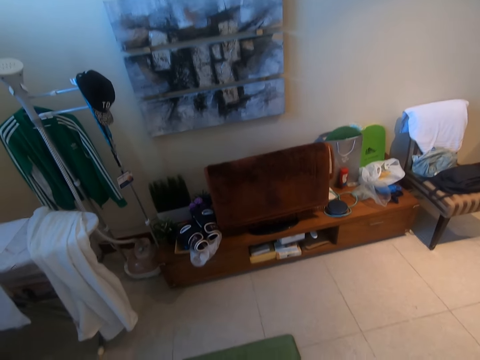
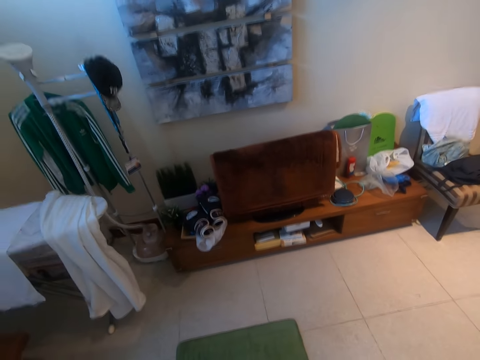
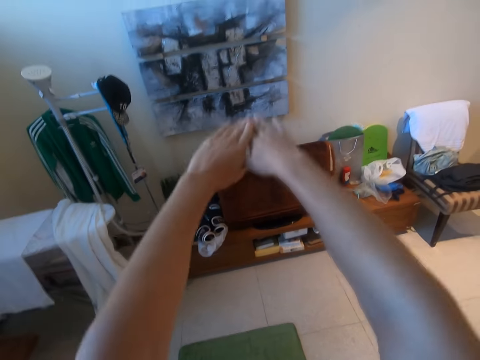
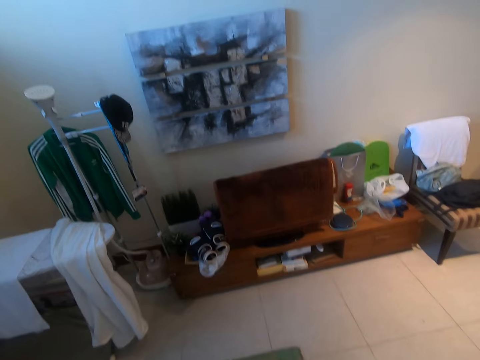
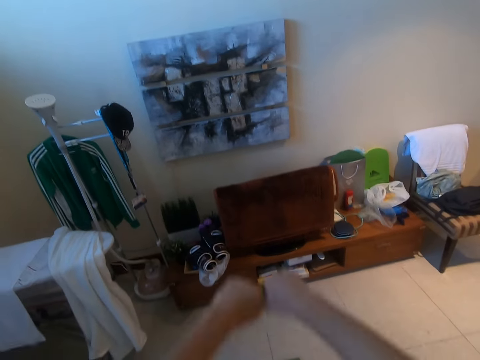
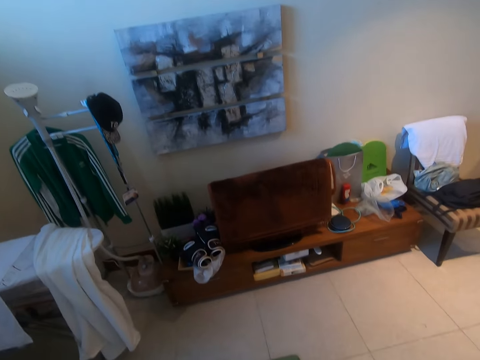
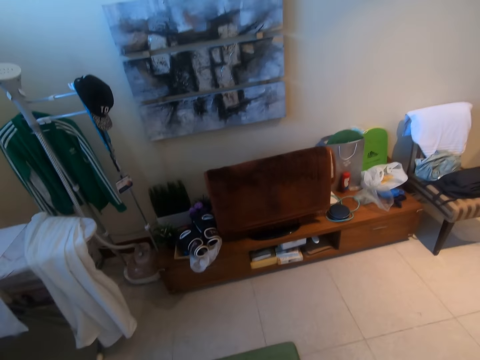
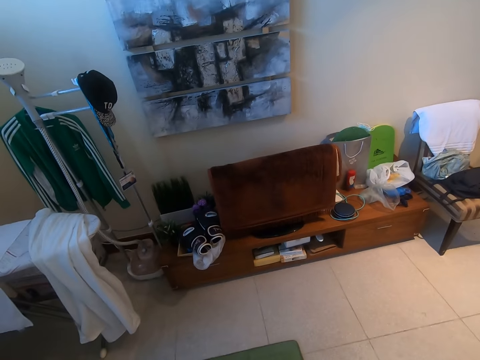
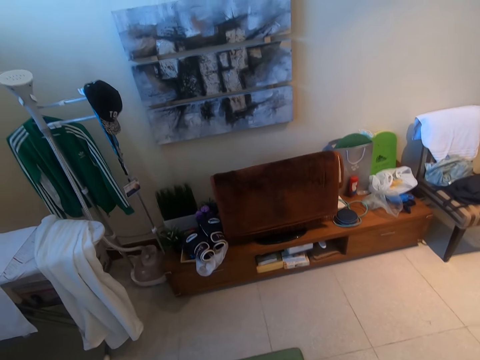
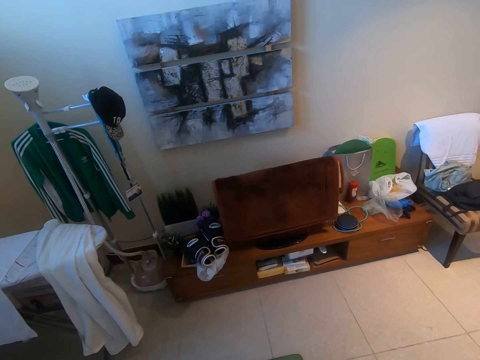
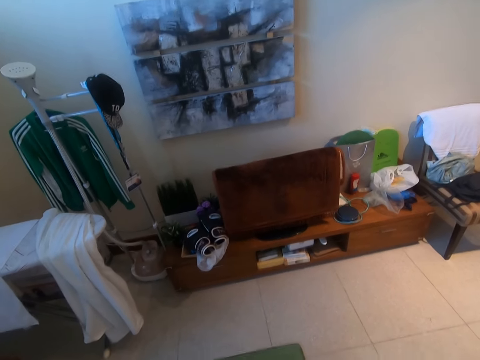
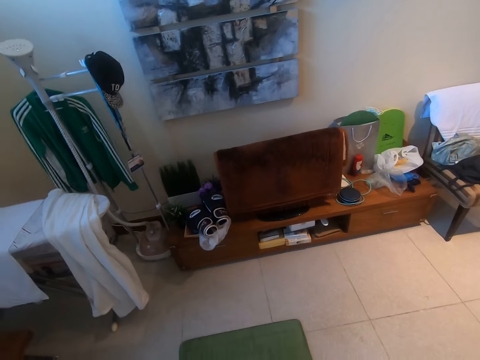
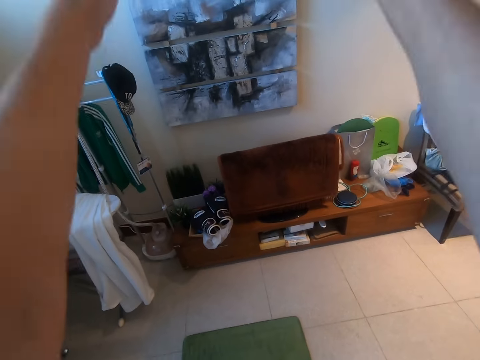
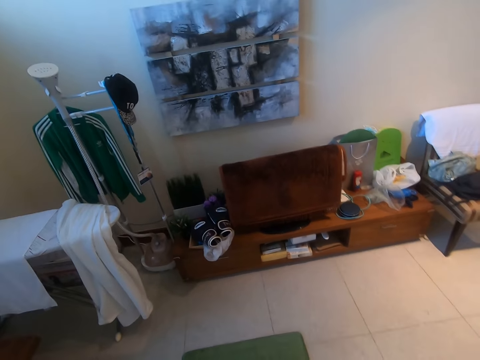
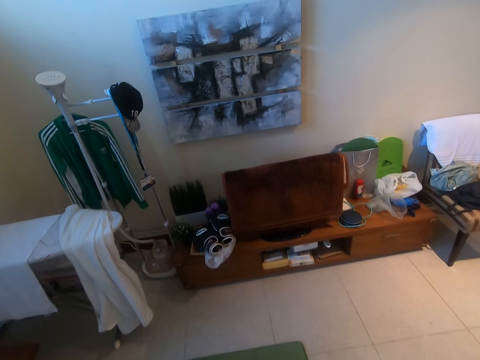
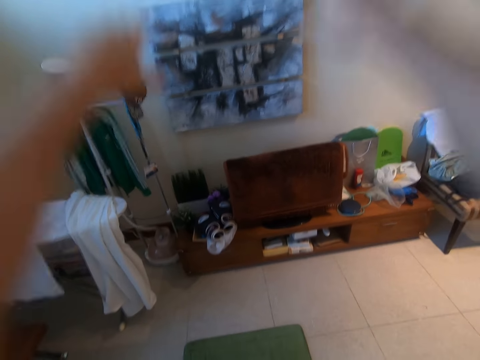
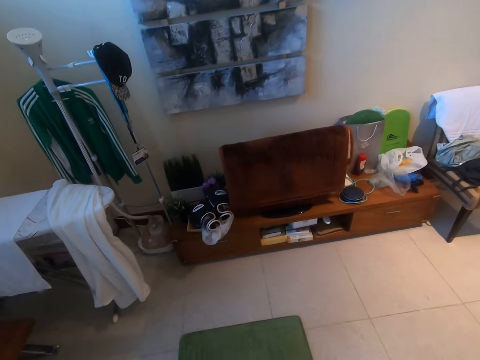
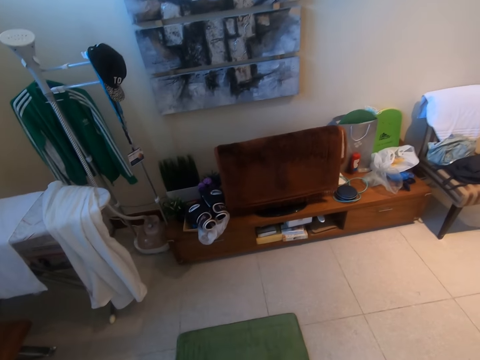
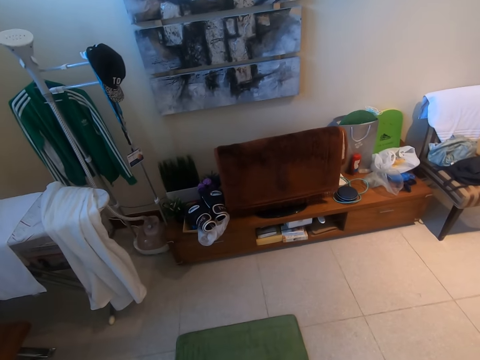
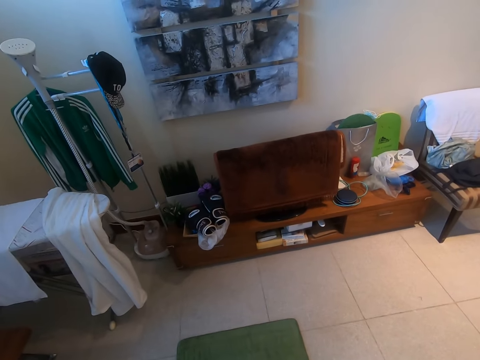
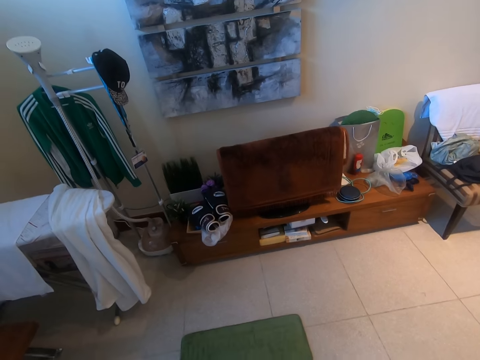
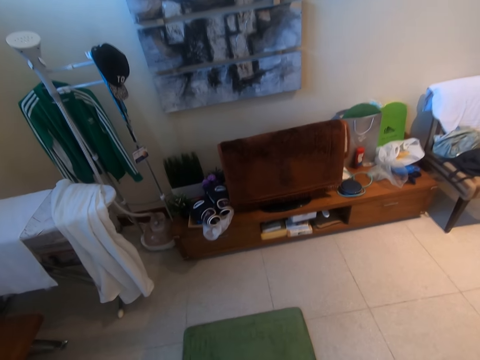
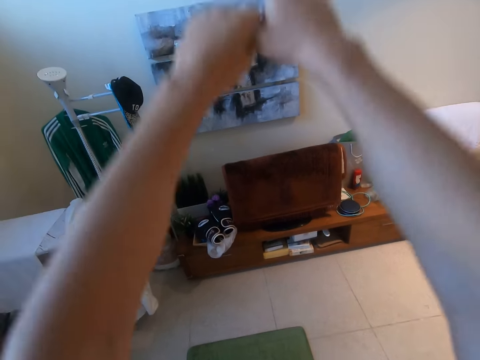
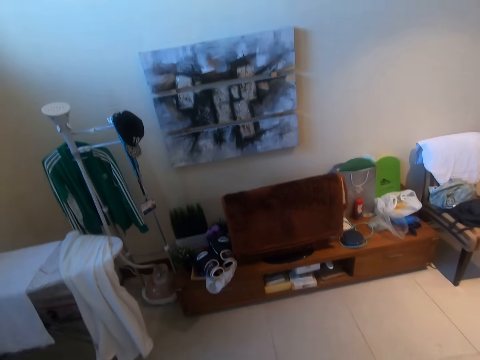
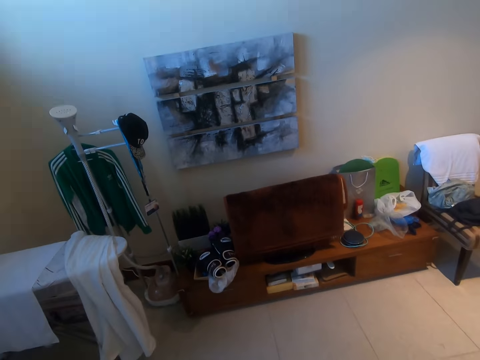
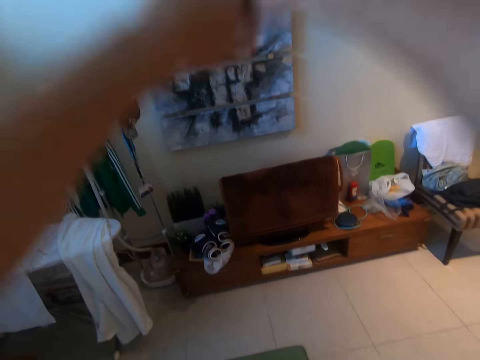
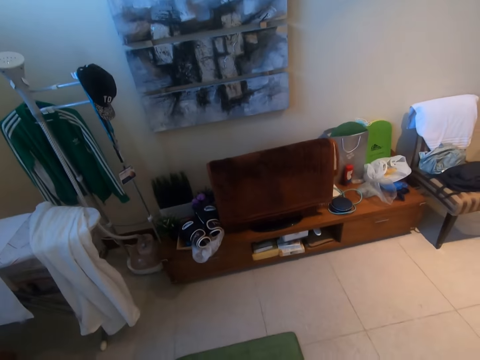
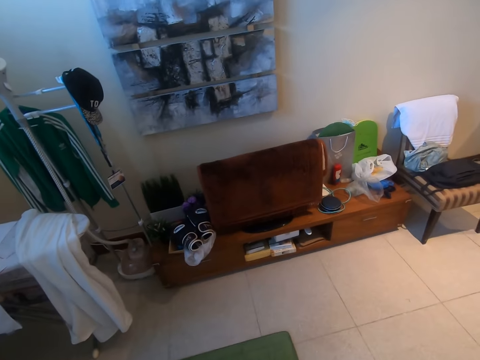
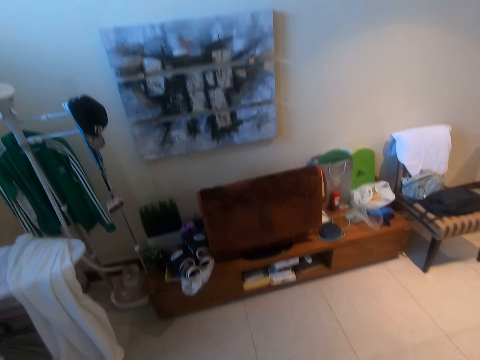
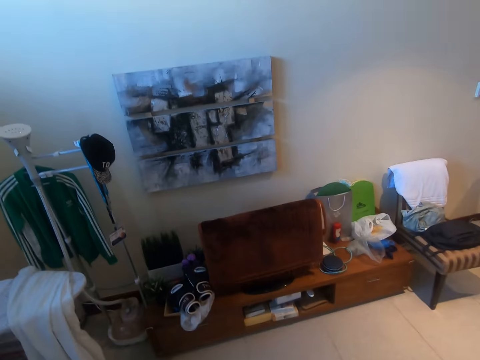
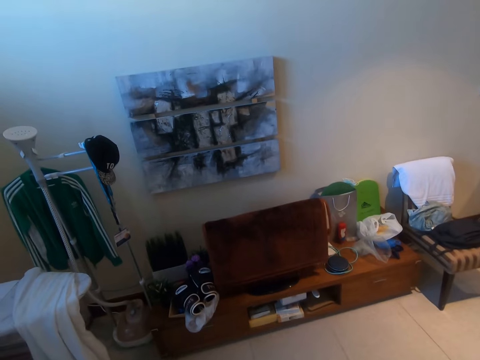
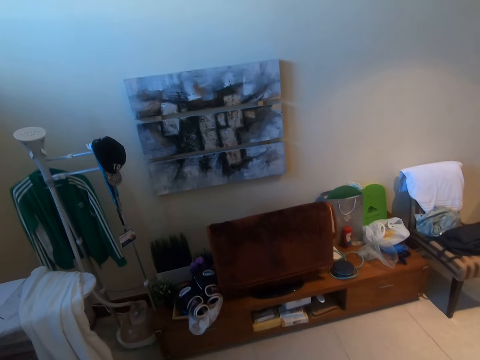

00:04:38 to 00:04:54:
The camera wearer lowers the hands. He raises the hands. He lowers the hands. He raises the hands. He stretches his hands. He lowers the hands. He raises the hands.

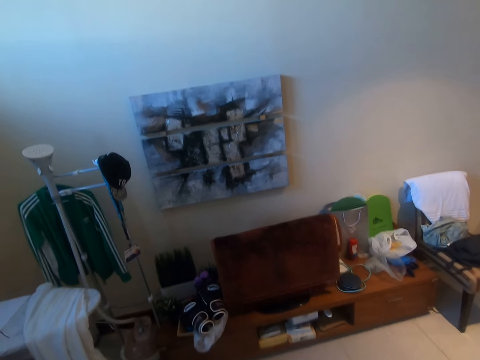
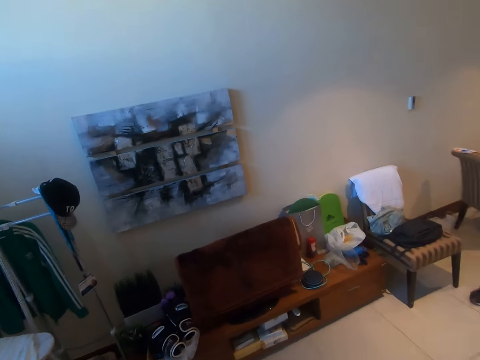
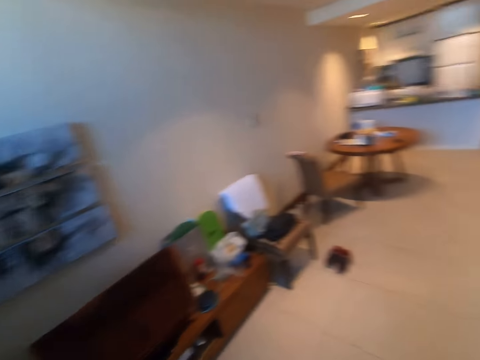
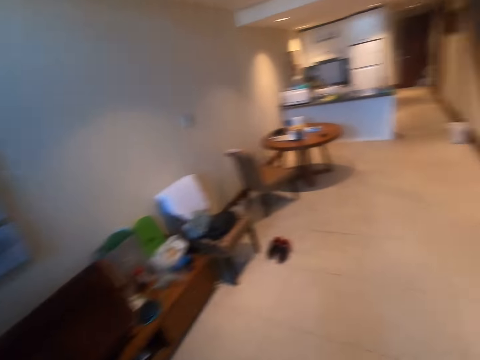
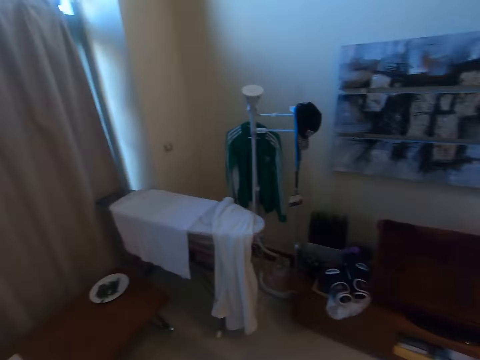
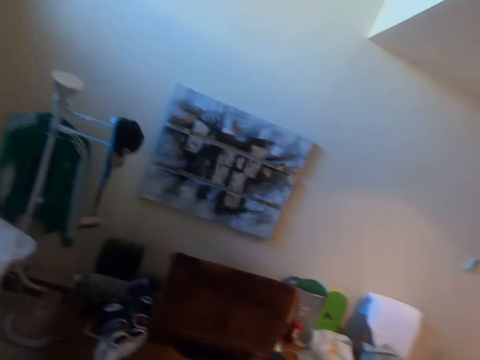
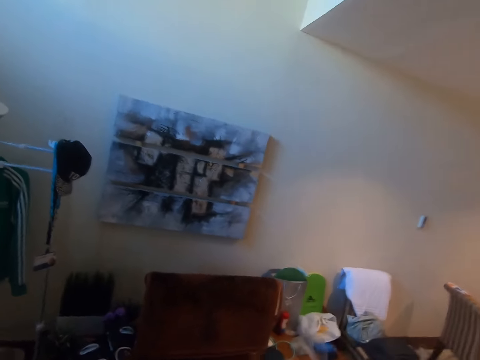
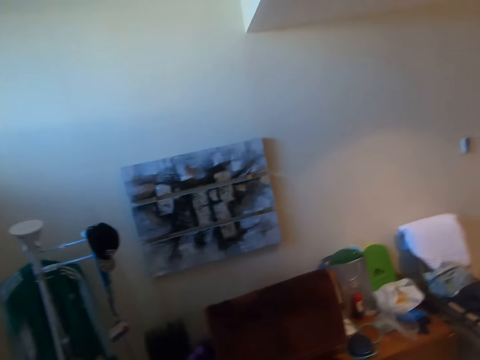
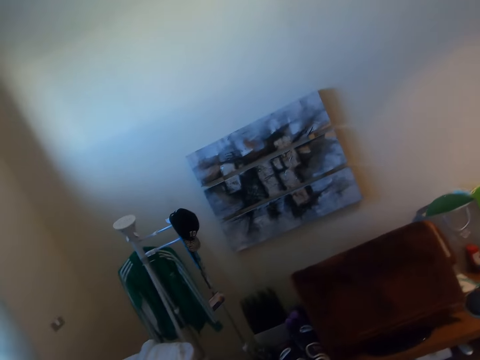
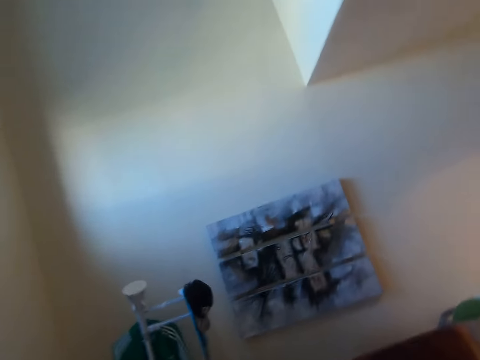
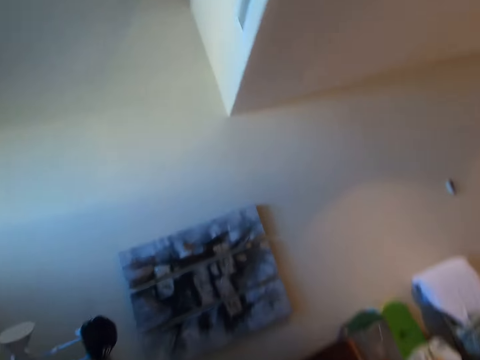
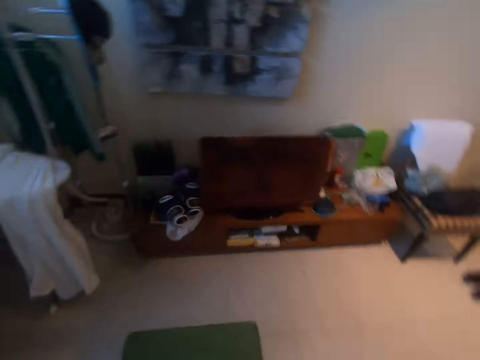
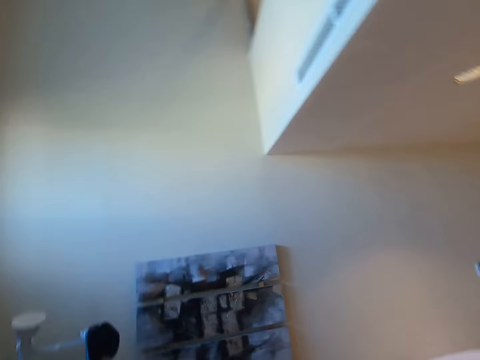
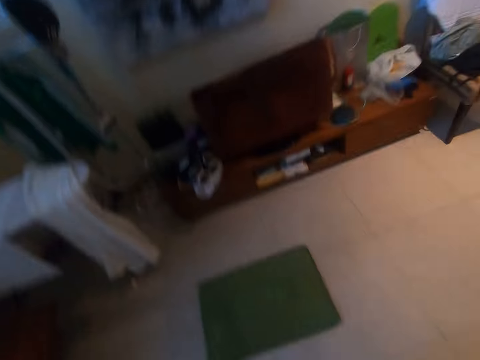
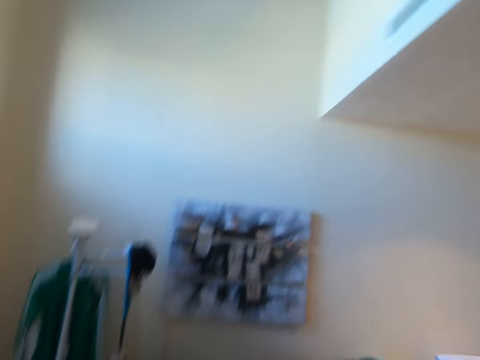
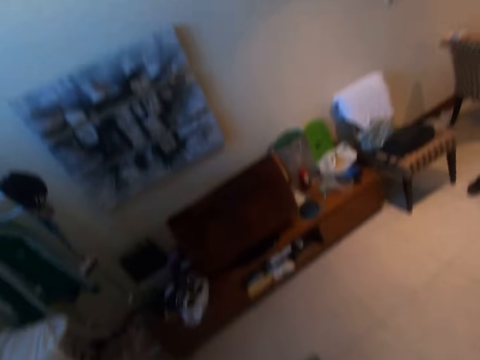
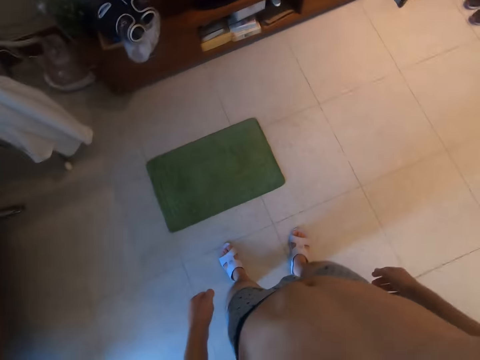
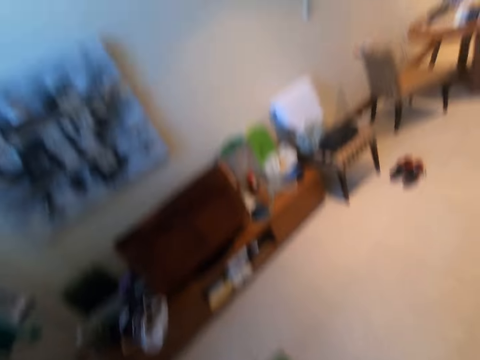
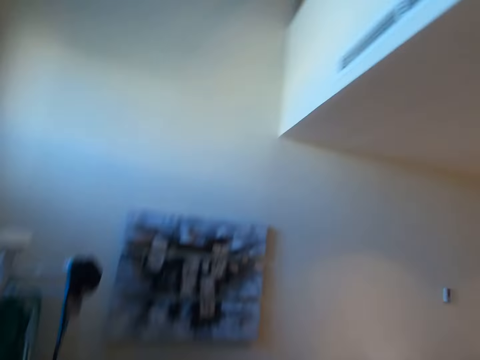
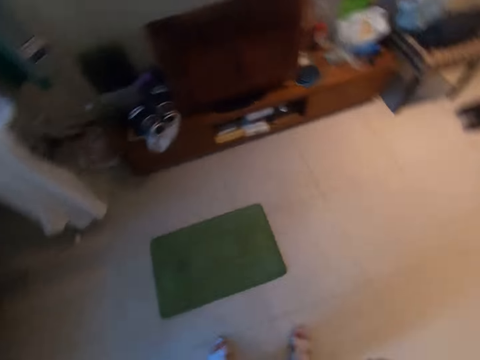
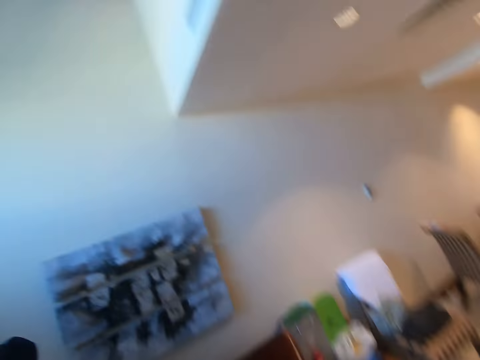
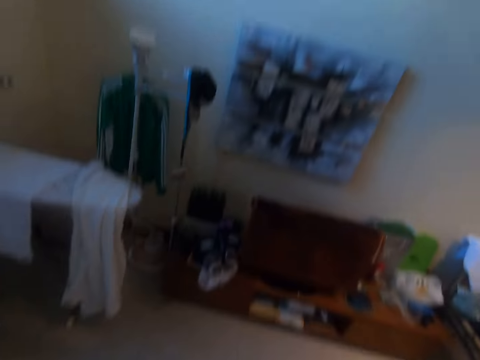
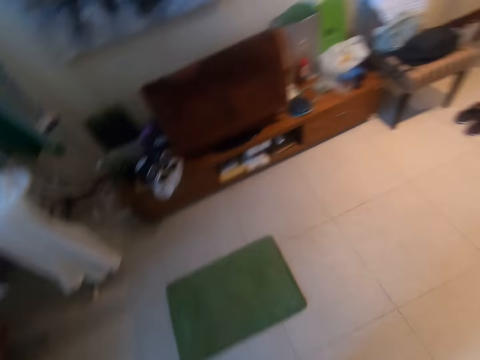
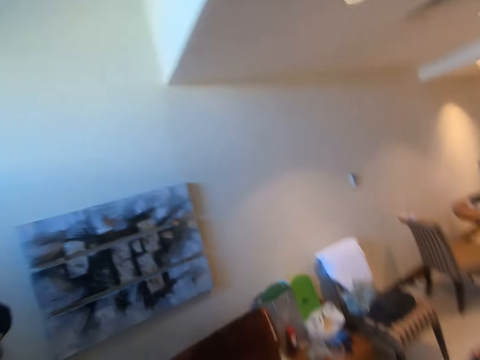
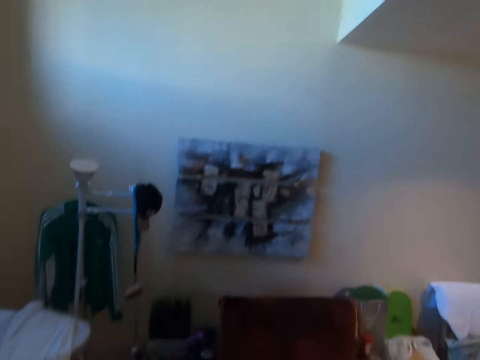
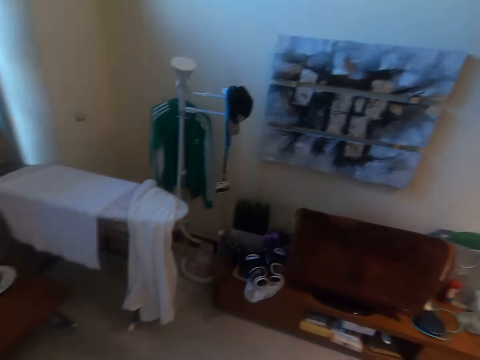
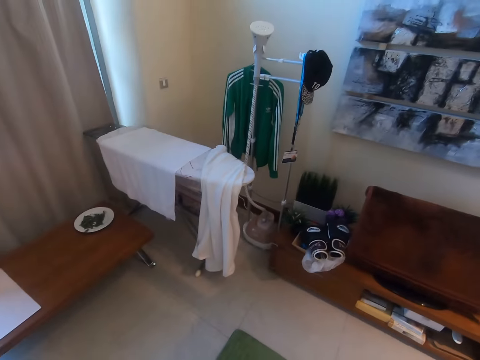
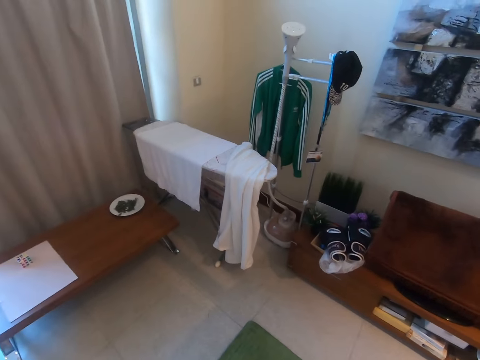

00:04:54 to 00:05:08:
The camera wearer stretches his neck.
